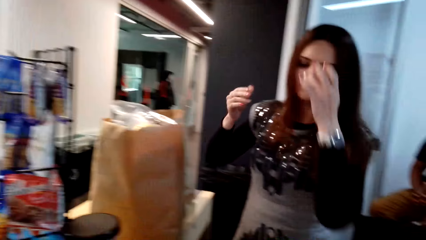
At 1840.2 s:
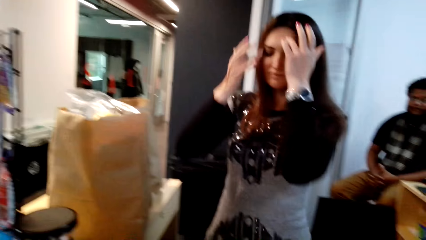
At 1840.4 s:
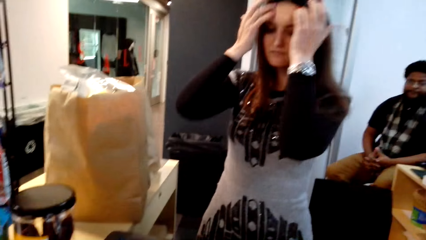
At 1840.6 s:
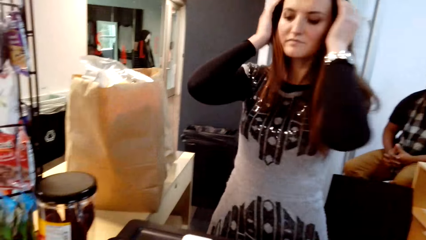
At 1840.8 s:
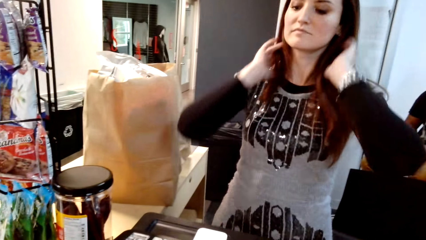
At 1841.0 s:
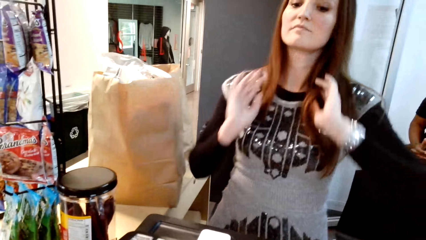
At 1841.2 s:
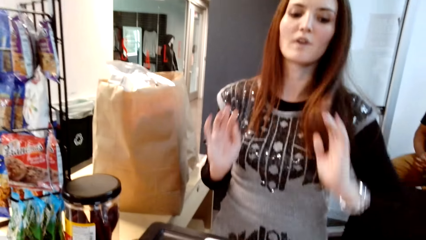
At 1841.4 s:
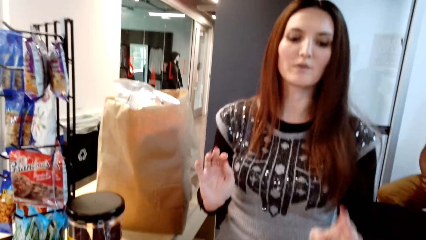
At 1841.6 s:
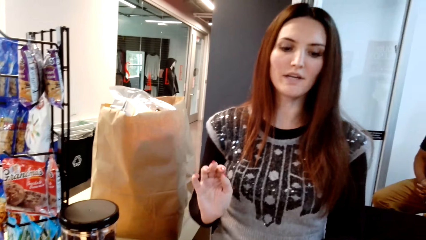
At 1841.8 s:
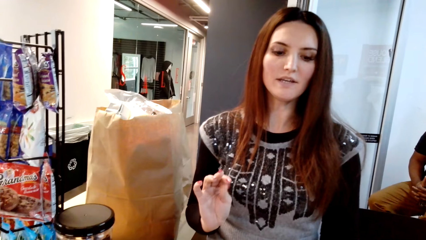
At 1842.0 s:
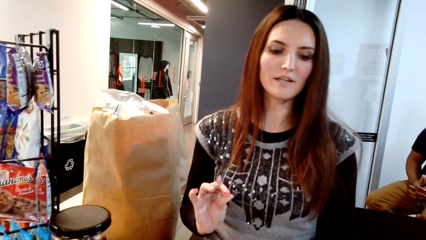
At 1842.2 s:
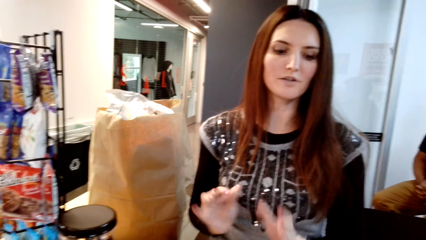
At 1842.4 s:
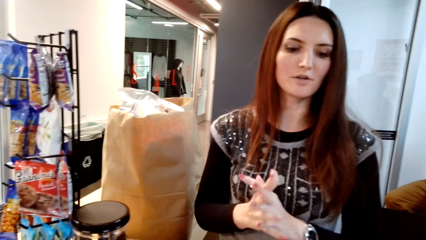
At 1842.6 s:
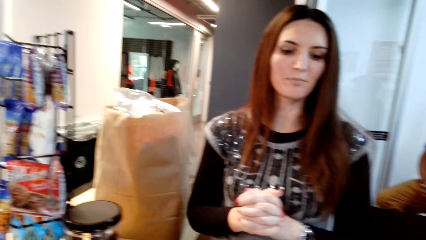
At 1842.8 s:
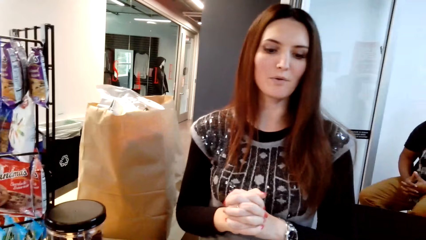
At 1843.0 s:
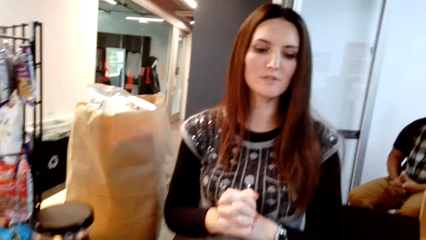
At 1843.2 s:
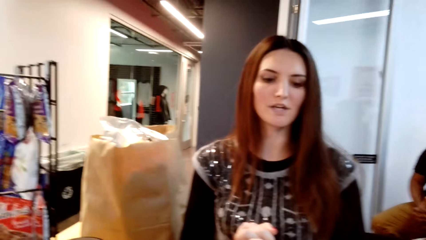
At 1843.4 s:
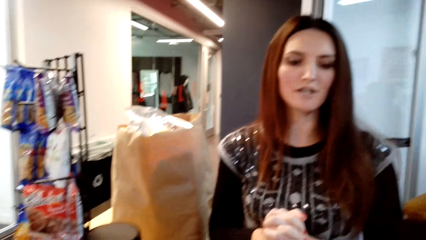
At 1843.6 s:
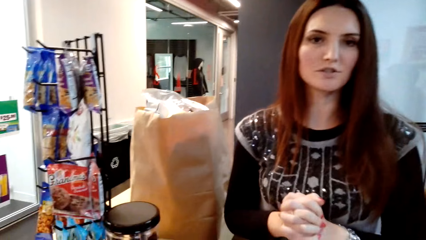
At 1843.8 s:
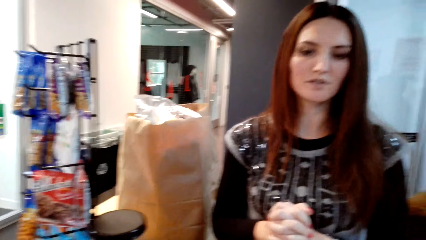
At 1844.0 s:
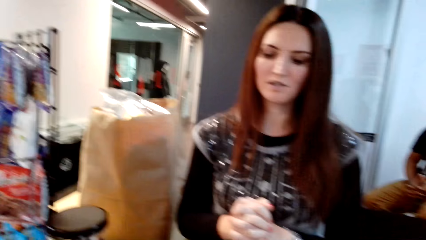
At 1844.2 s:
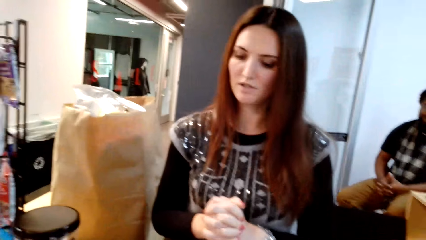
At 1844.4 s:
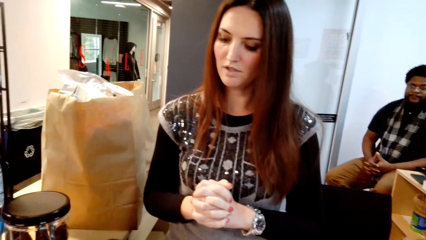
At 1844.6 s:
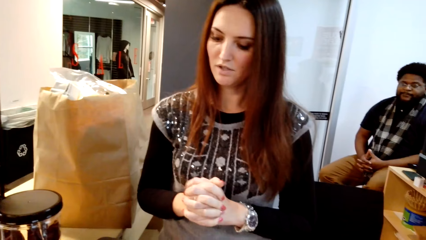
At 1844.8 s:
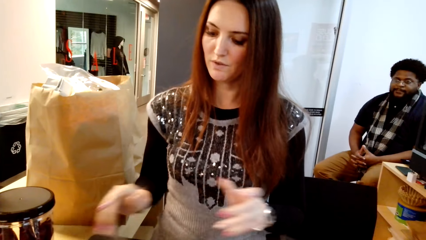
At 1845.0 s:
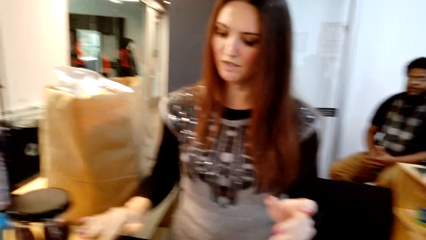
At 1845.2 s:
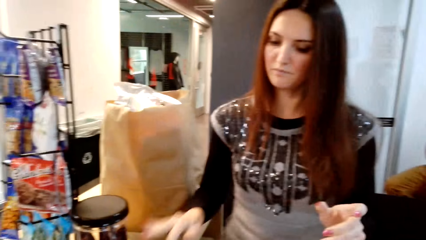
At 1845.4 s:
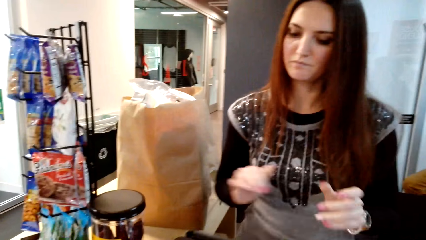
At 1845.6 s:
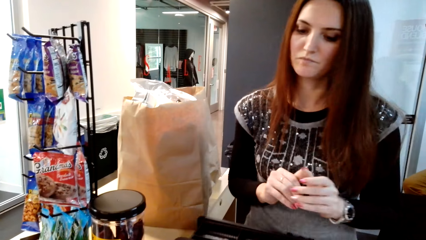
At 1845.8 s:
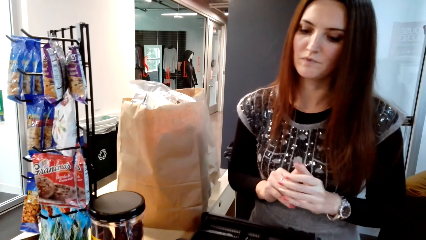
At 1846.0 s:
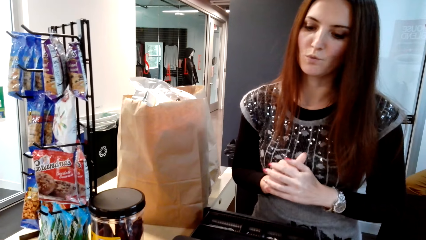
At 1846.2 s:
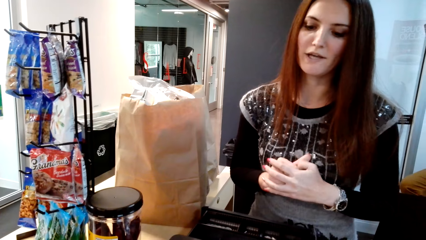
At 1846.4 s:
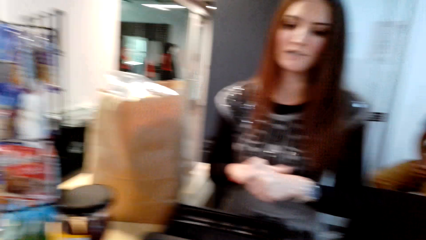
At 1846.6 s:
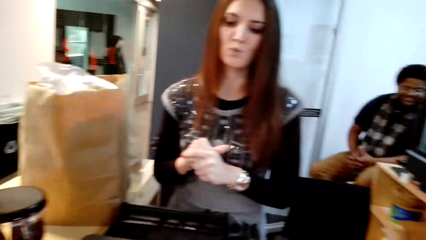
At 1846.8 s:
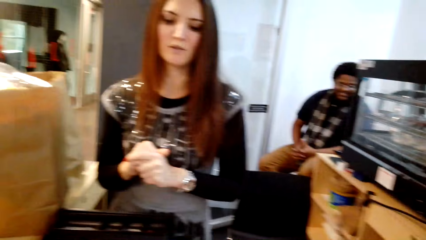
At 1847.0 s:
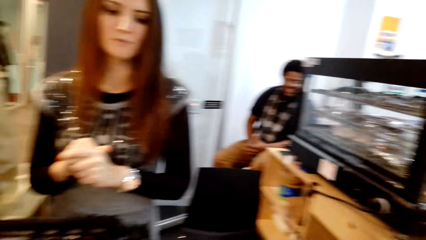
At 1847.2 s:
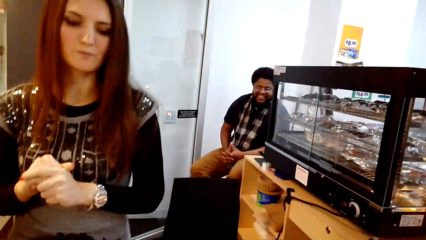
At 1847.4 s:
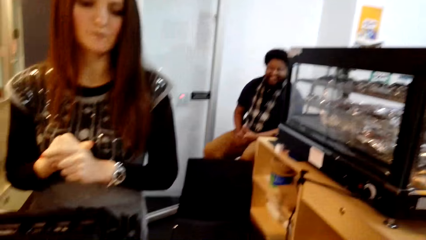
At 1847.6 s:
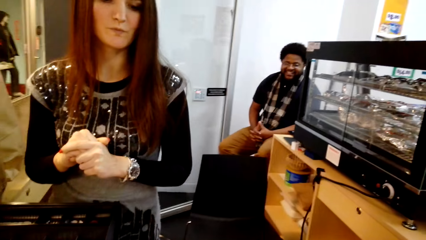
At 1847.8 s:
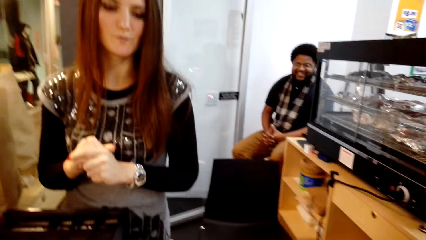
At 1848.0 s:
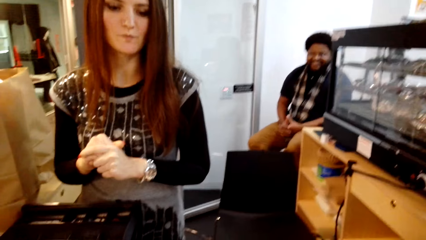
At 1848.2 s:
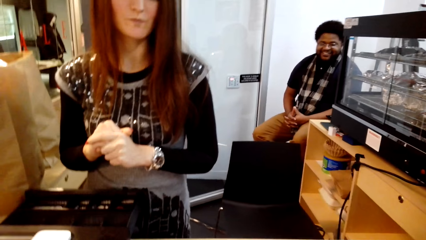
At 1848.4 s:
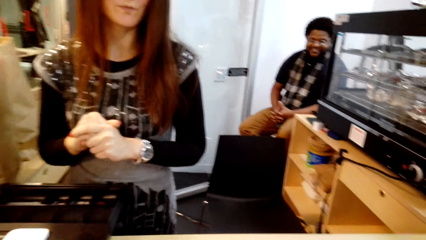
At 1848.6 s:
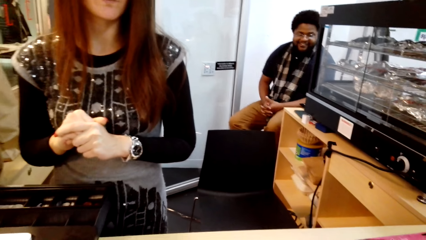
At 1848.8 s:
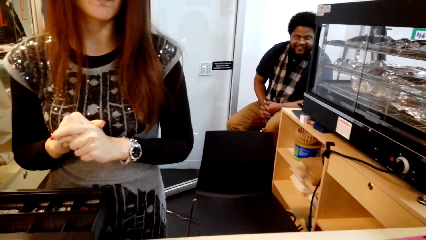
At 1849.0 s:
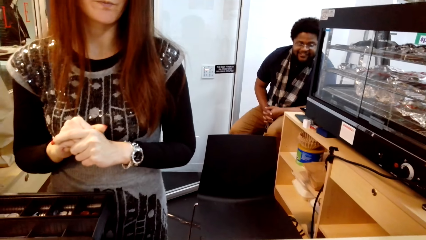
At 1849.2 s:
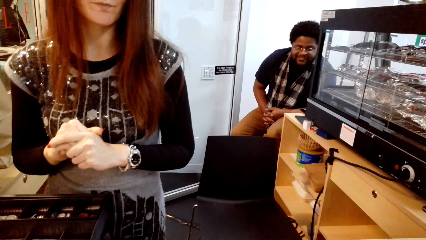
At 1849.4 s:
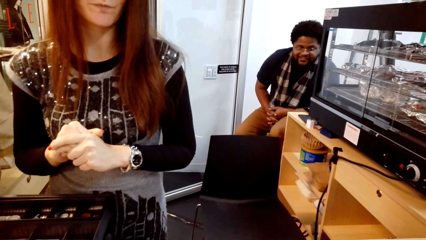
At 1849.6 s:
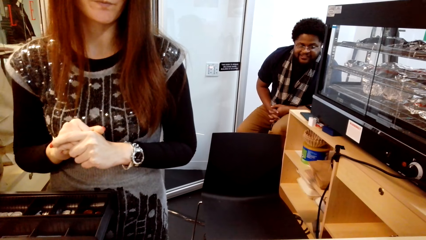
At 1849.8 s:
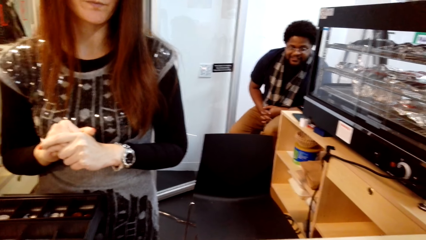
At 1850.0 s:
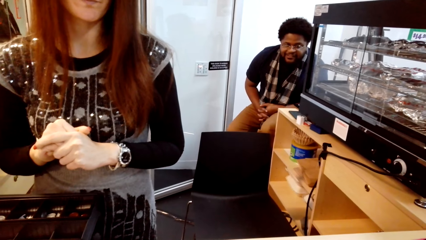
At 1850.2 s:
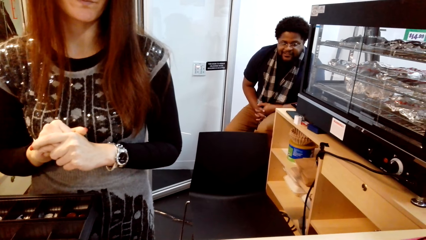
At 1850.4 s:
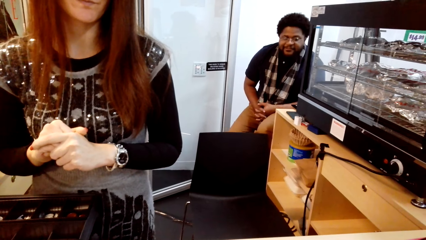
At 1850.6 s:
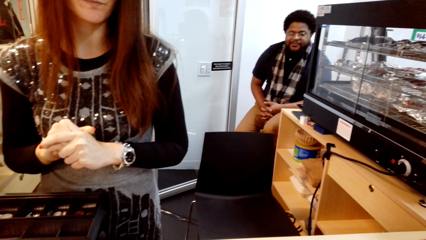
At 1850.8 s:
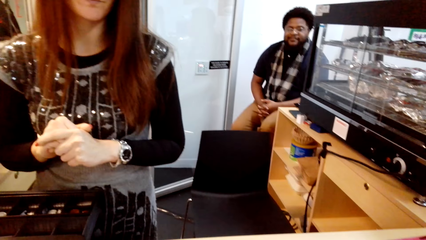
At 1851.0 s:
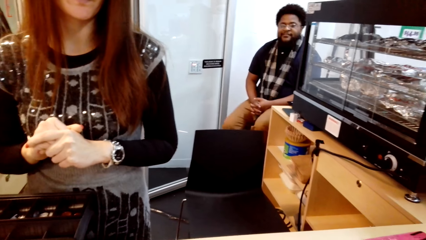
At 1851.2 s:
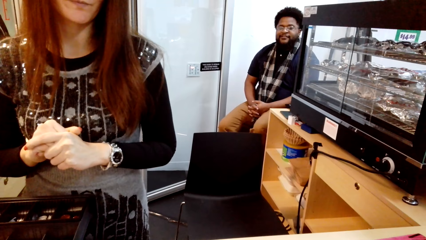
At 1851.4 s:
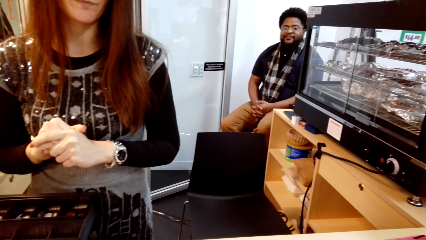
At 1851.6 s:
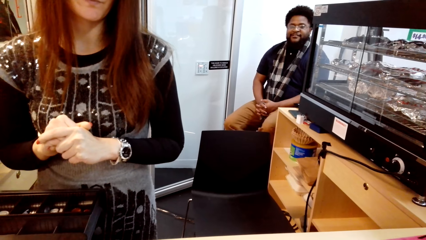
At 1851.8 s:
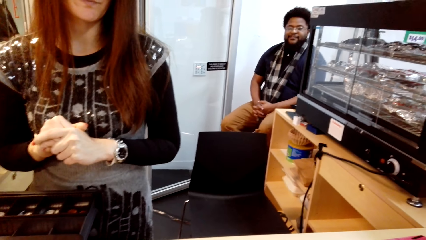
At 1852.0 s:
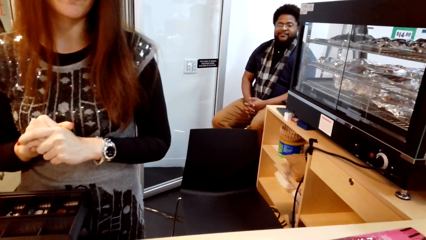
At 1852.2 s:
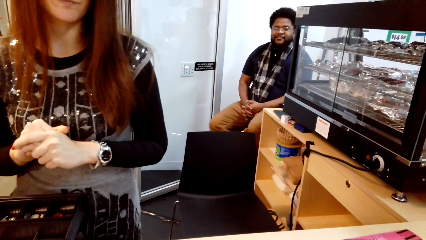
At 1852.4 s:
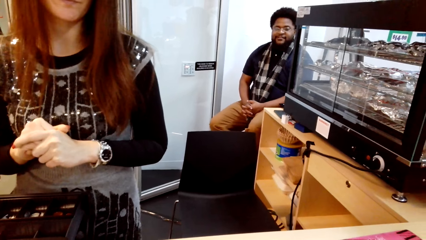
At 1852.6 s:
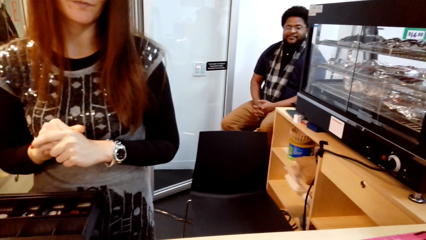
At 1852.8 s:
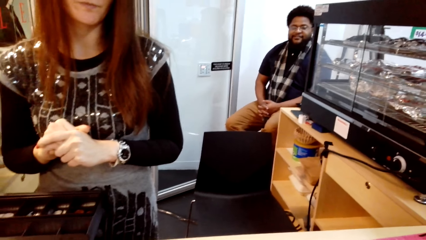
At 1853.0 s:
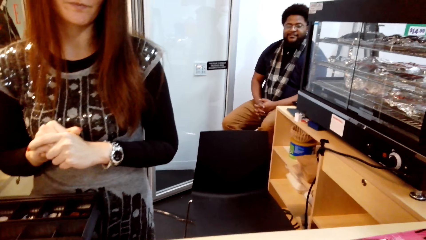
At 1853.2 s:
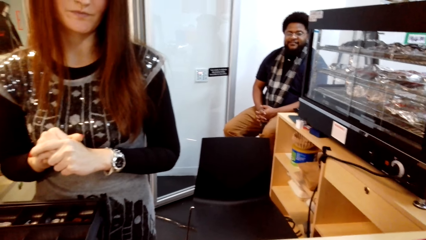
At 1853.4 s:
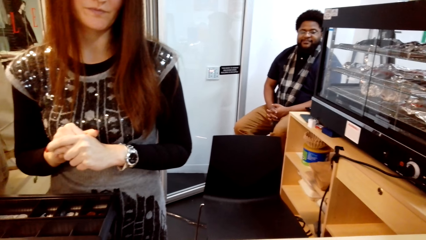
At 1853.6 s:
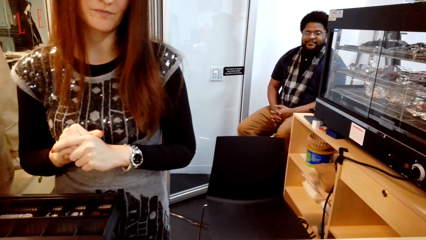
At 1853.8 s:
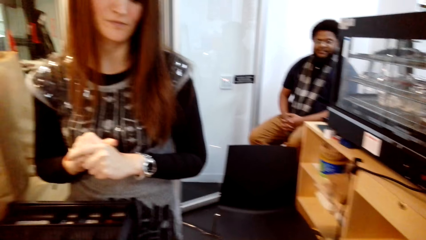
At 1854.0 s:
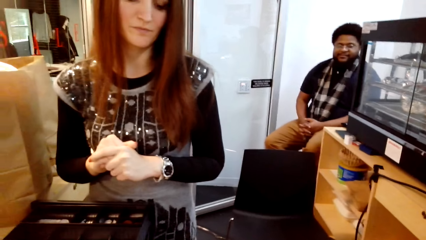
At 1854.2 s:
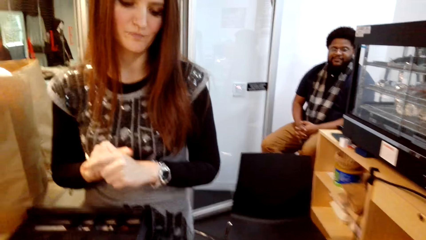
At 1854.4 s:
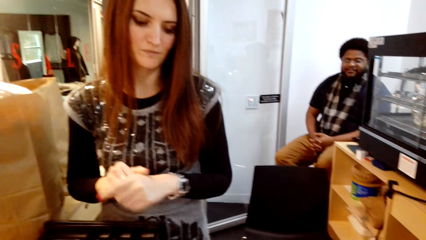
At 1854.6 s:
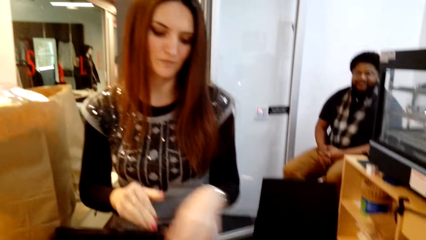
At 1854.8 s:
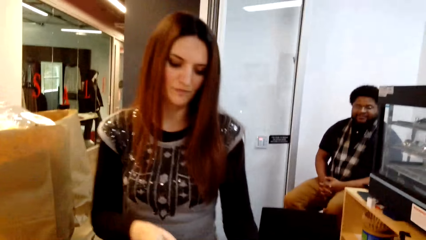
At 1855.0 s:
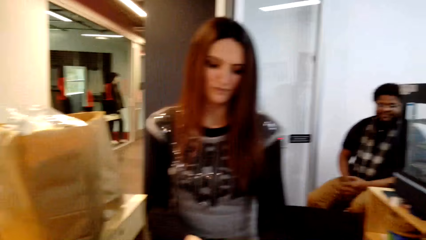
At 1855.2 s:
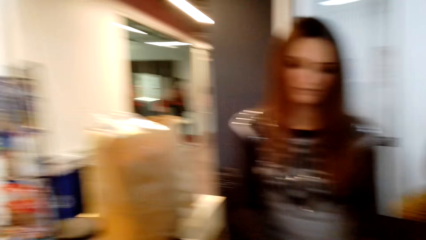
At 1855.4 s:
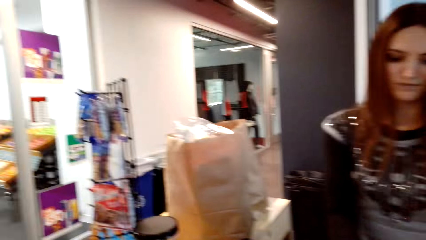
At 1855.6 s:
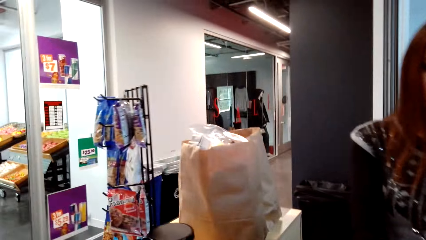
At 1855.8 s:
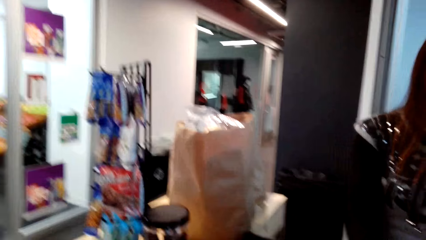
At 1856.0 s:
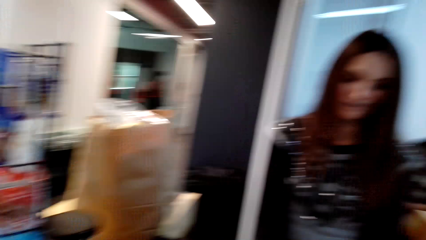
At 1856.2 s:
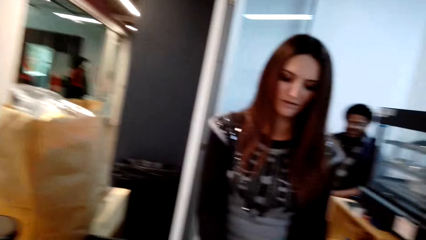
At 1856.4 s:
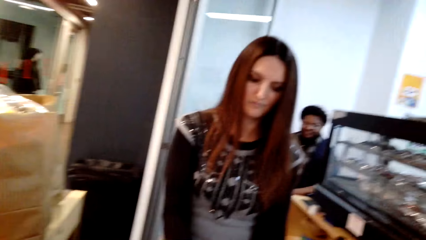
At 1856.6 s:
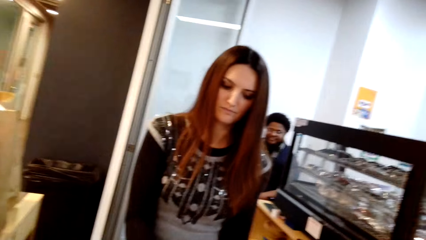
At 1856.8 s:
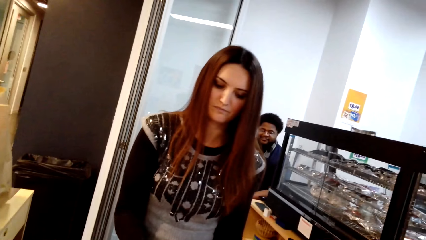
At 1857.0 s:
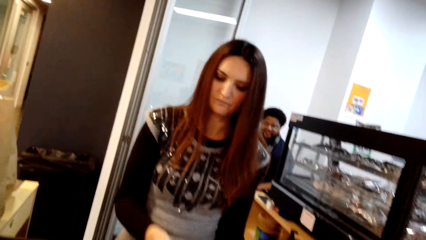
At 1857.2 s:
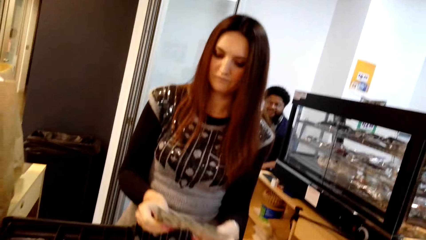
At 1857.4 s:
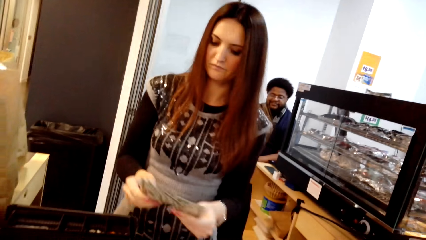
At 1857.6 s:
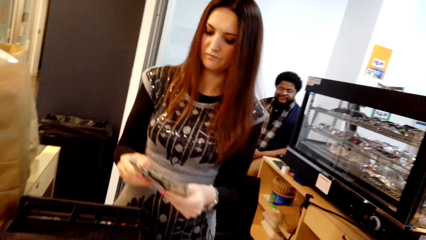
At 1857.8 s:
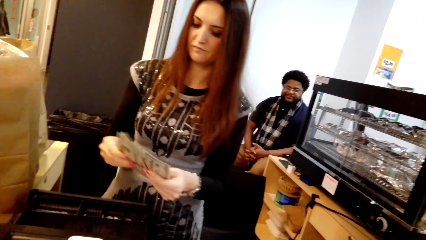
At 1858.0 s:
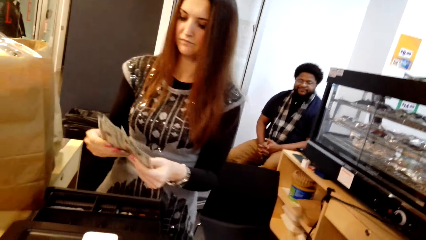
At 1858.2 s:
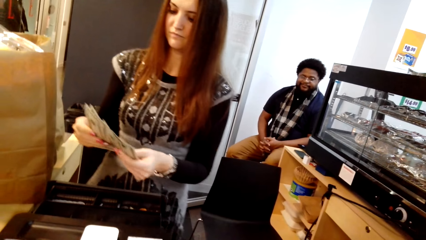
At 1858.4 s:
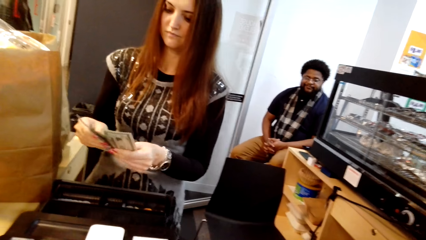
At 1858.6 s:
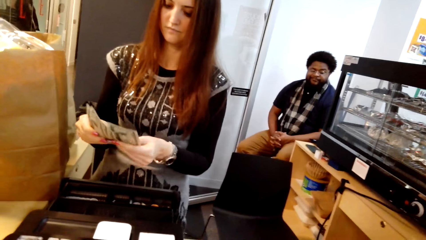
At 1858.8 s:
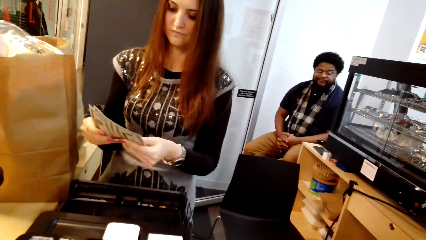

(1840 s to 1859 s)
A woman stands on the floor. The camera wearer stands on the floor. The woman pops a money drawer. A man sits on the chair on the floor. The woman picks money from the counter table.
